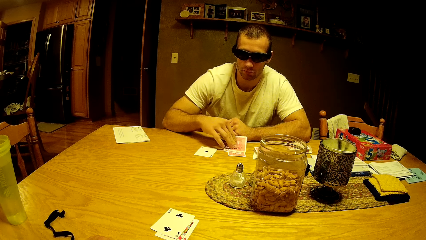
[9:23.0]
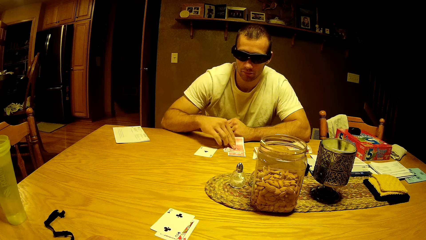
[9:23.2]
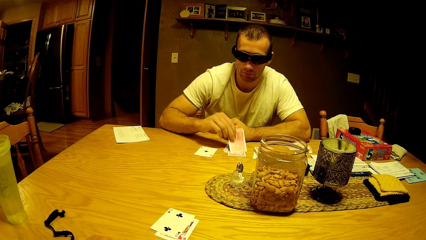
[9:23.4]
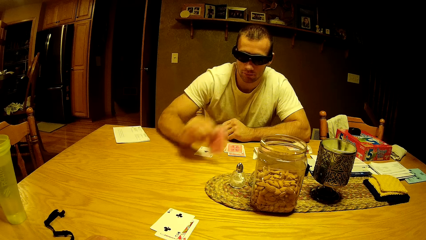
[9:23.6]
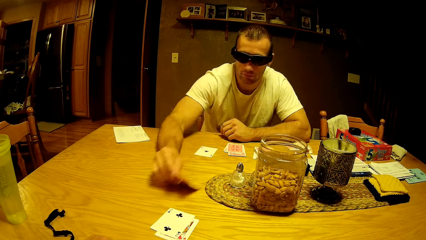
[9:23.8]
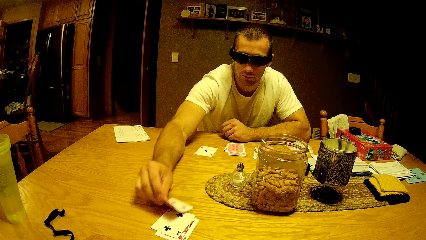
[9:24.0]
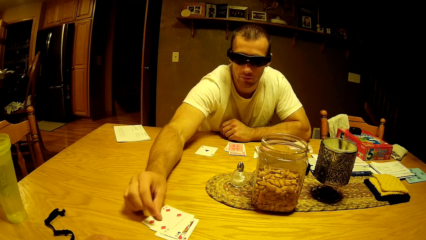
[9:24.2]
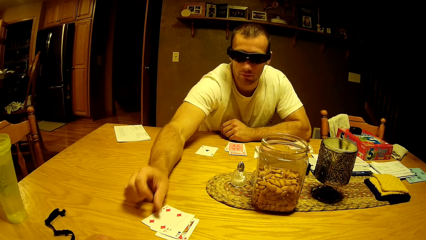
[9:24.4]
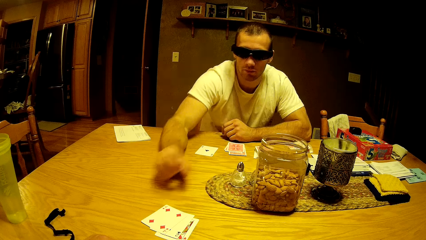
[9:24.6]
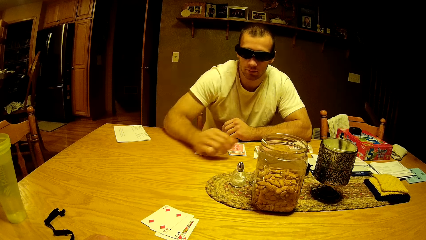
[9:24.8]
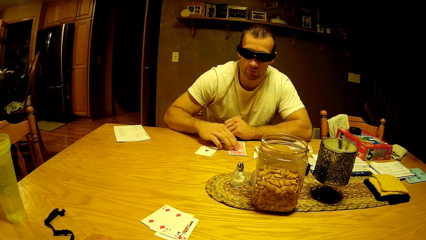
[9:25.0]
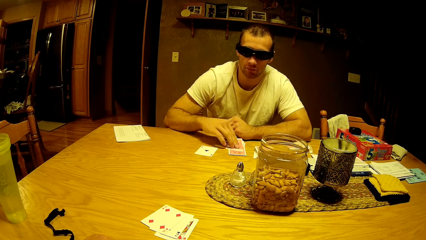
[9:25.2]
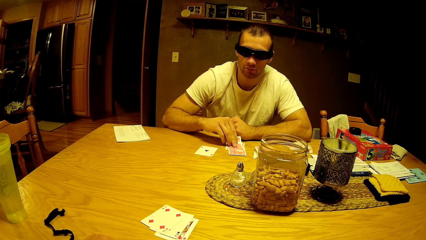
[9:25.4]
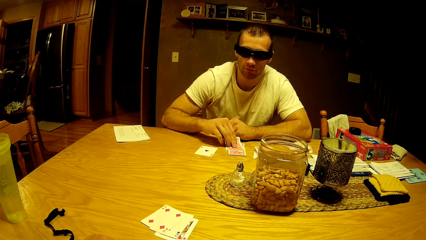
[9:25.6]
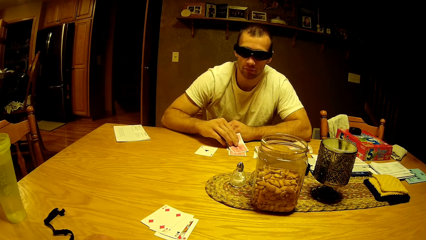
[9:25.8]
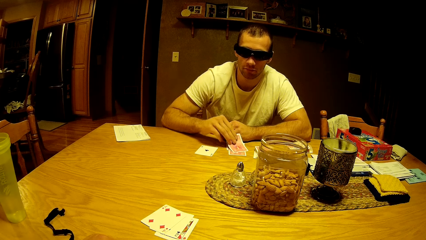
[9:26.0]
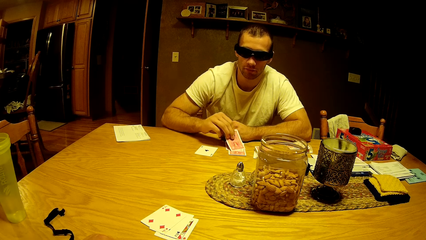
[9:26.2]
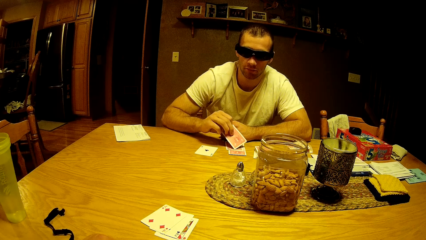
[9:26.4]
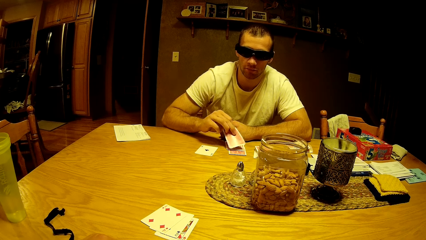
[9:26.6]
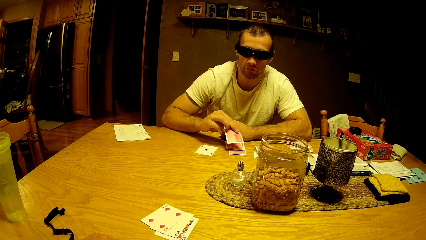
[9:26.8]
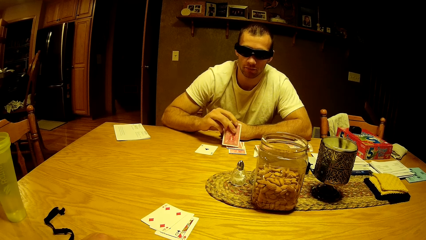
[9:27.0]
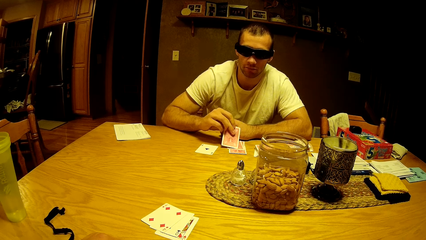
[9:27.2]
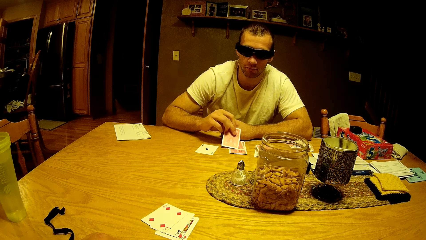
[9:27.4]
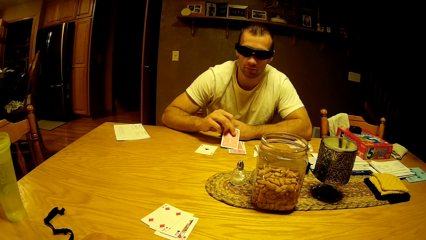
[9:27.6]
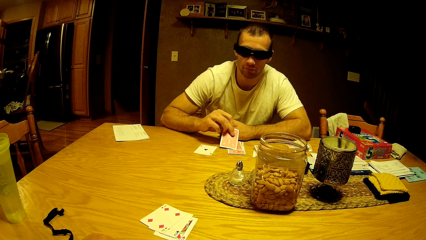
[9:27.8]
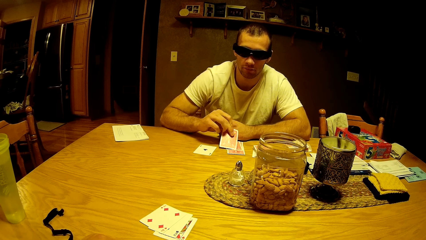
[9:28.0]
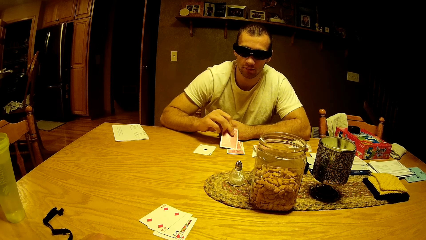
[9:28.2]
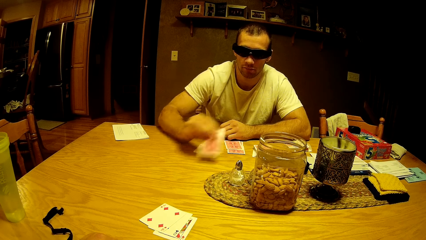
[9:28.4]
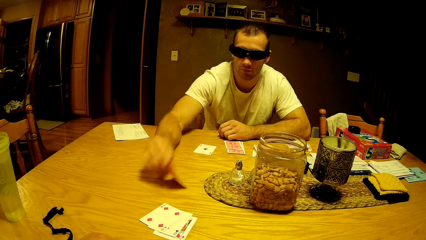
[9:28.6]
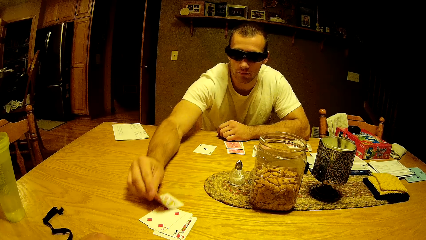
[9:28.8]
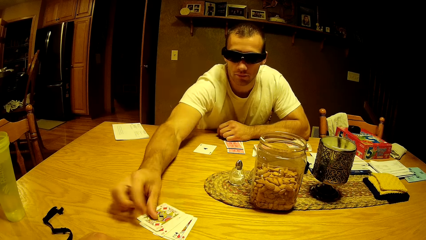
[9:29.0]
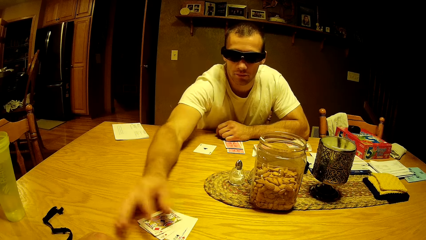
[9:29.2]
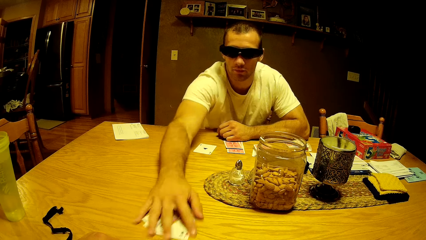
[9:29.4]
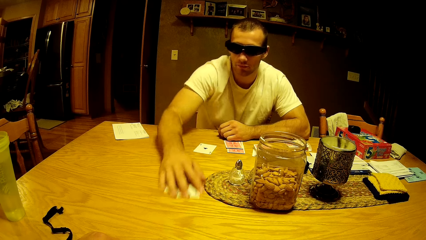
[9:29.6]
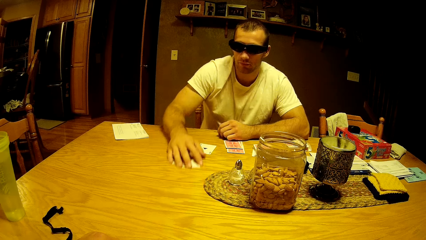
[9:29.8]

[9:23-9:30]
A man picks the card, places the card on the table, picks the card and places the card on the table. The camera wearer interacts with the man.

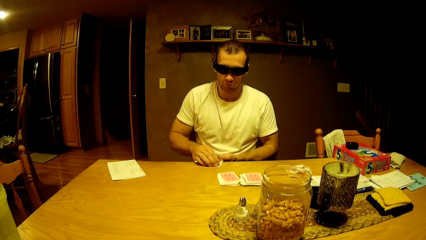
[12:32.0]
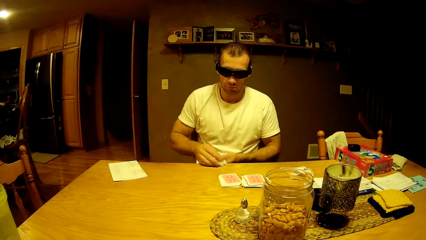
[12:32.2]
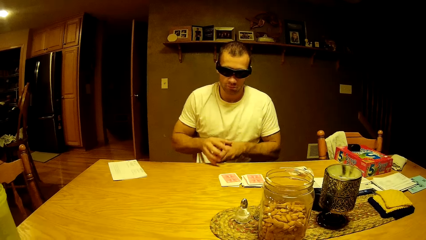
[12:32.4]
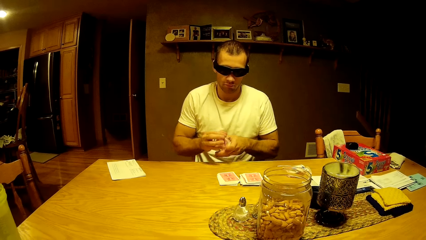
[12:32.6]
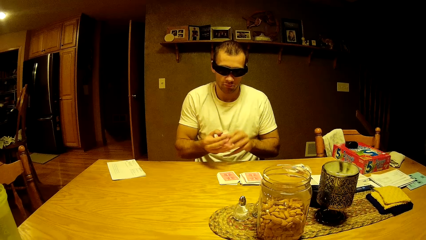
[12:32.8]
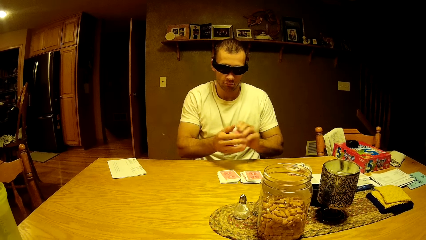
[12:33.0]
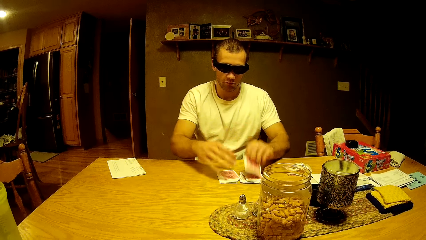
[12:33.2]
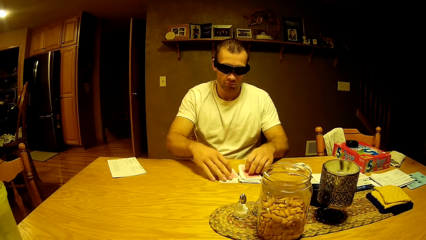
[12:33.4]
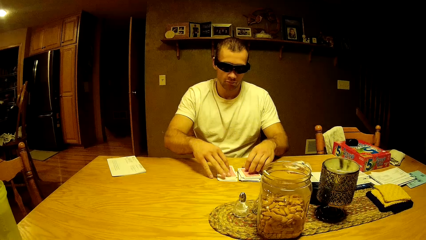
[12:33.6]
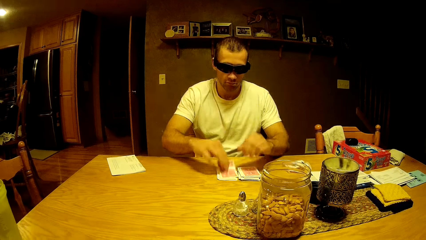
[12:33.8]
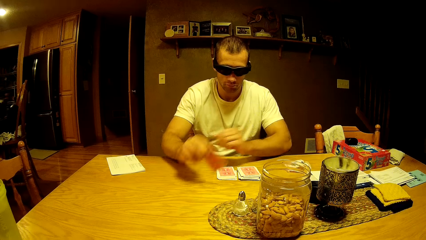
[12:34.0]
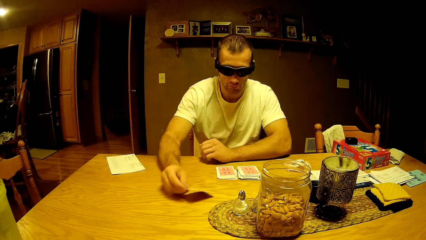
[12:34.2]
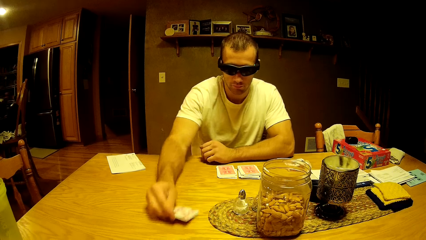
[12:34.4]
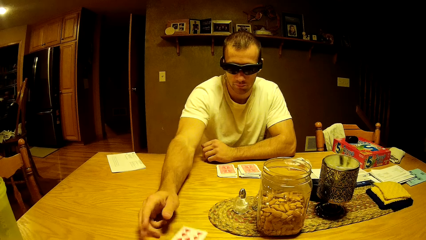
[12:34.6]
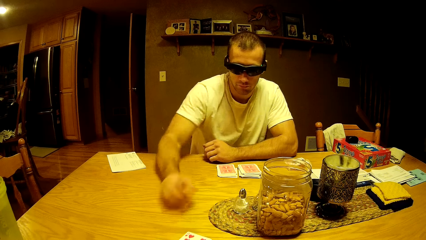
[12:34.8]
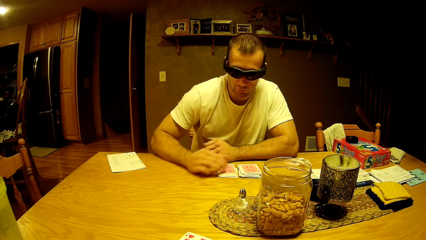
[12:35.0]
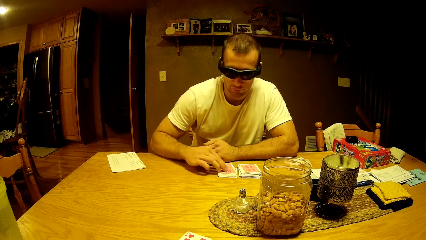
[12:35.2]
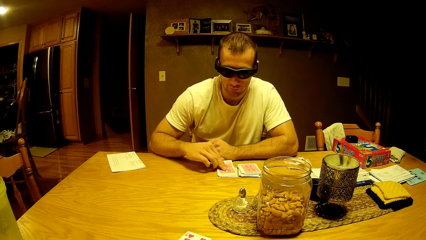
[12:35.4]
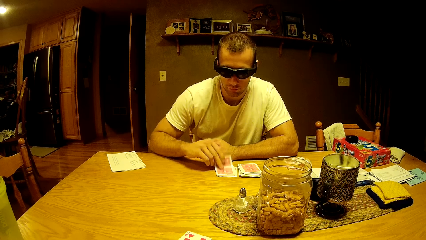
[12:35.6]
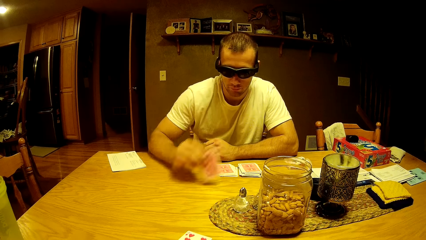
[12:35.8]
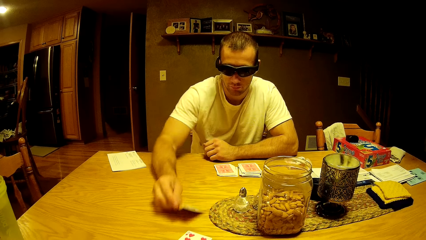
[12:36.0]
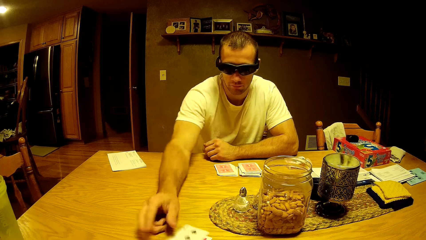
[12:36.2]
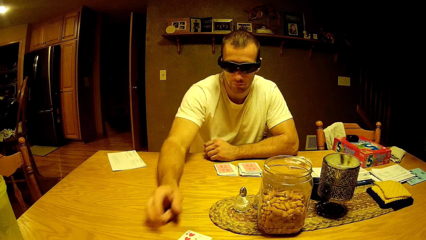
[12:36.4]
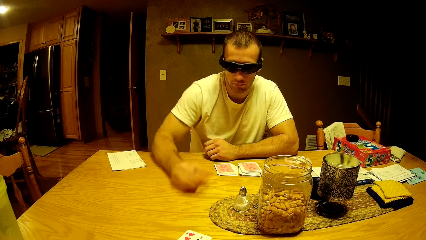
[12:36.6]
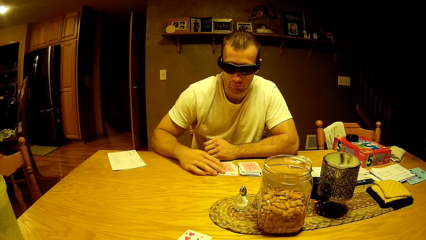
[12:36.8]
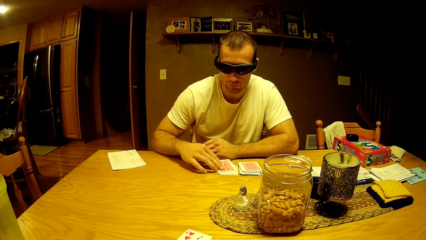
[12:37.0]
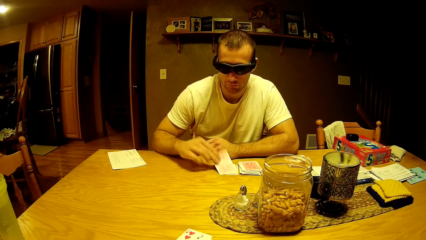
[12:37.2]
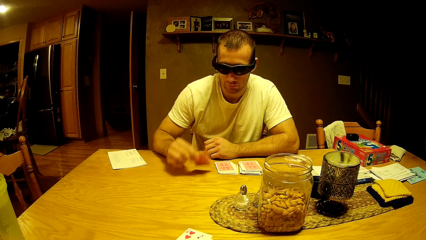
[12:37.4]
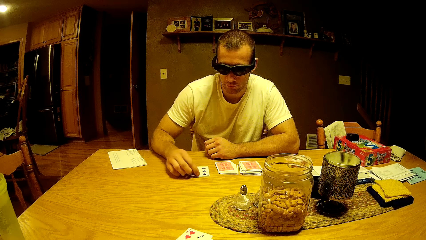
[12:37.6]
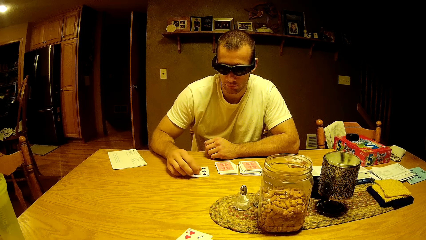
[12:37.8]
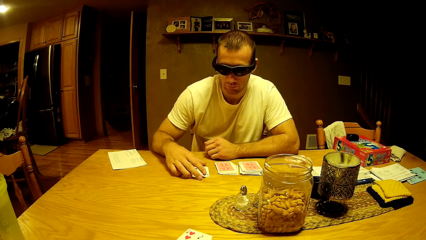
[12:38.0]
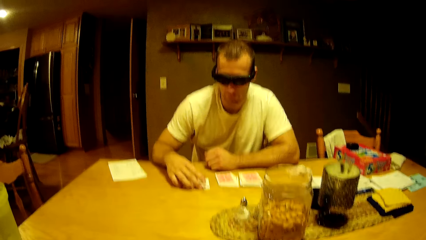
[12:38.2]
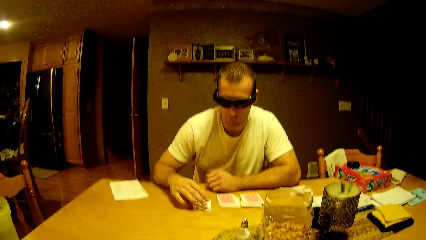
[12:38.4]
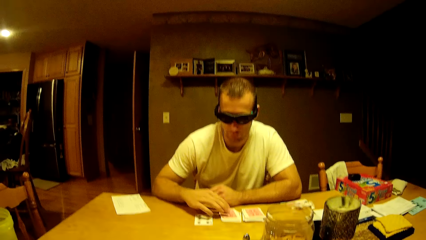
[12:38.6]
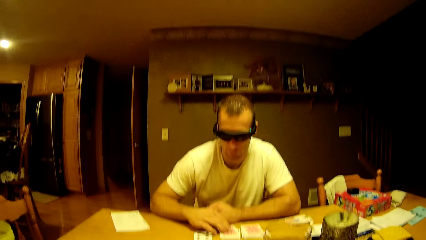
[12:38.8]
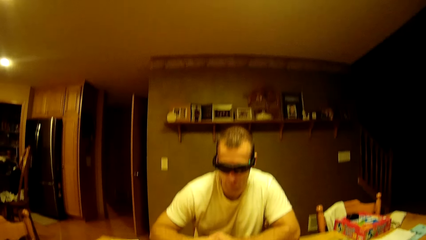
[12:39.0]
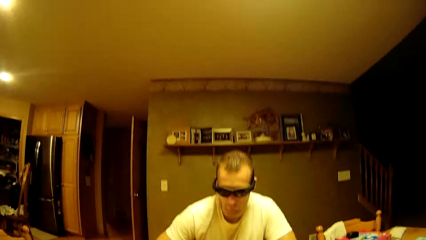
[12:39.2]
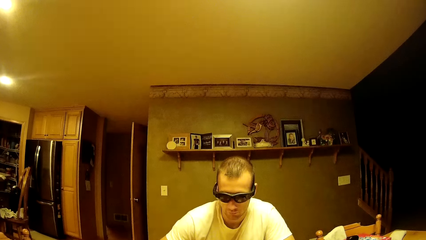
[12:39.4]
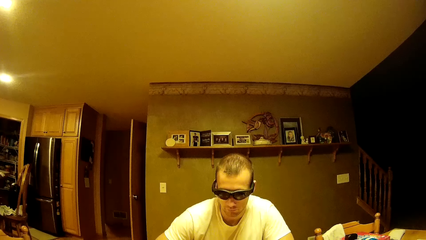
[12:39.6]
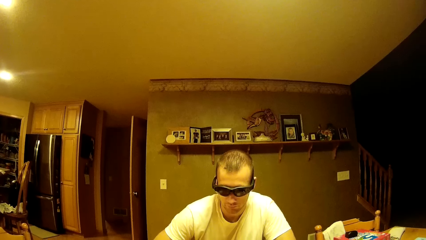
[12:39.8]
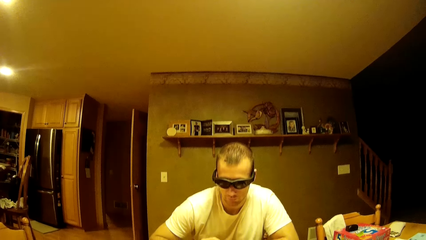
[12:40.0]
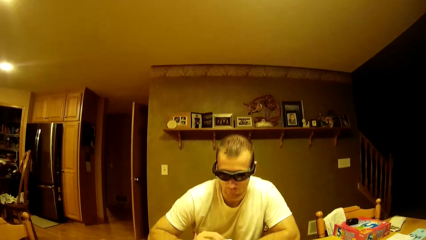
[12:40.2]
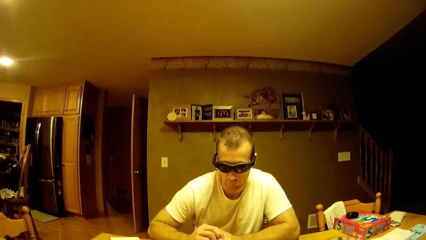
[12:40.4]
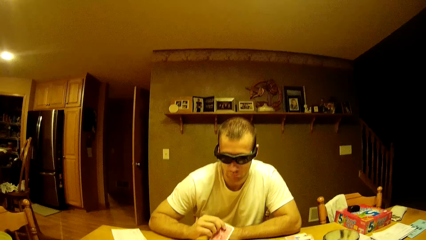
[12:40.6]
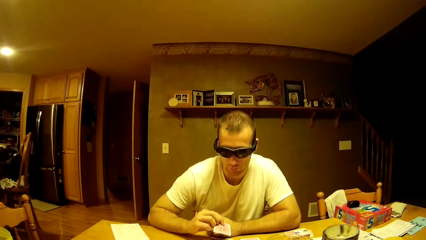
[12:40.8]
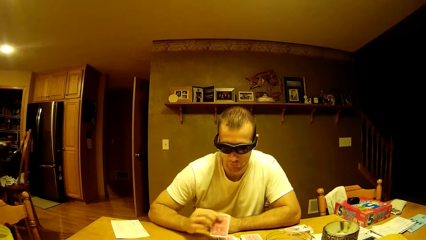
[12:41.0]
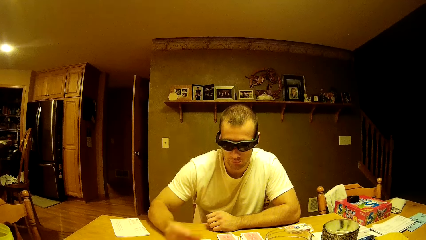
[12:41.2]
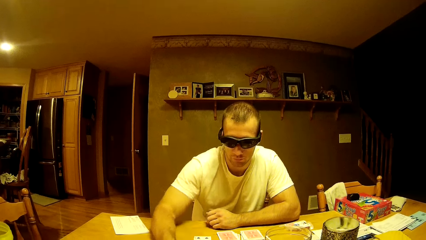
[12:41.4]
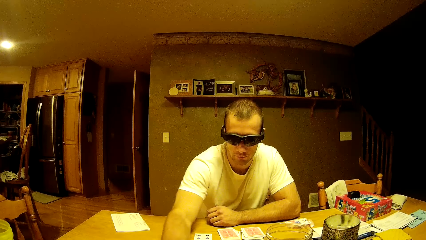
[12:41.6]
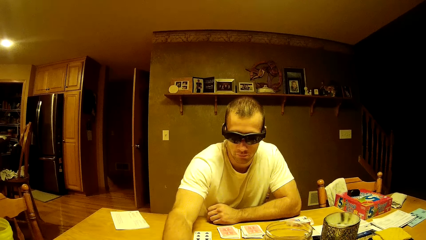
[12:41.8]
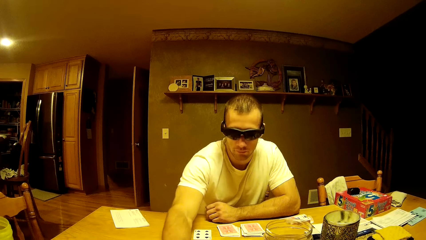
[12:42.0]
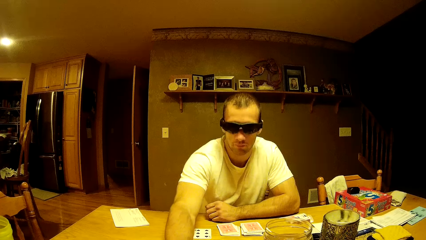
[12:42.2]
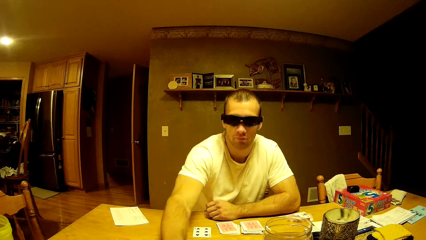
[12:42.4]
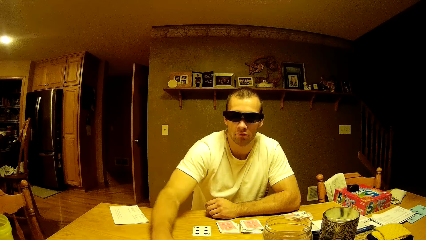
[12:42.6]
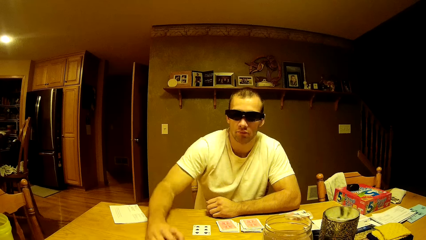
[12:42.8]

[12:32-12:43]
A man puts down the cards, places a card on the table, picks the card, puts down the cards, arranges the card on the table, picks the card, arranges the card on the table, puts down the cards, picks the card, puts down the cards and arranges the card on the table. The camera wearer looks at the man. They look around. The man puts down the card.
